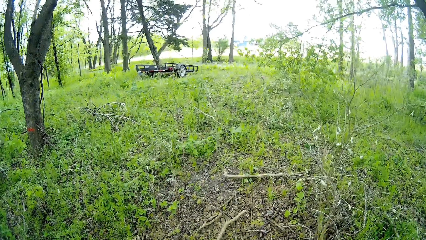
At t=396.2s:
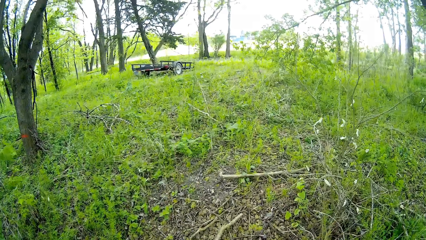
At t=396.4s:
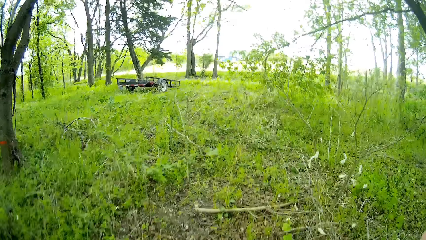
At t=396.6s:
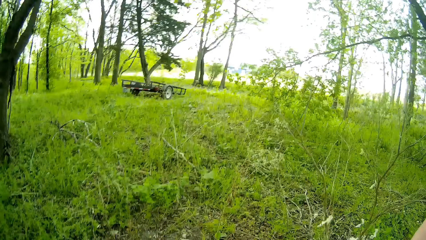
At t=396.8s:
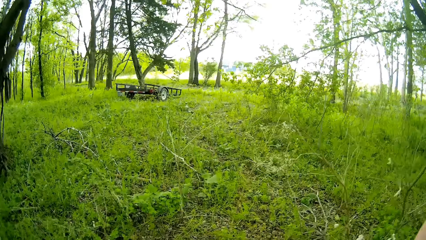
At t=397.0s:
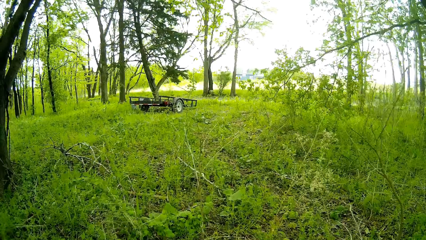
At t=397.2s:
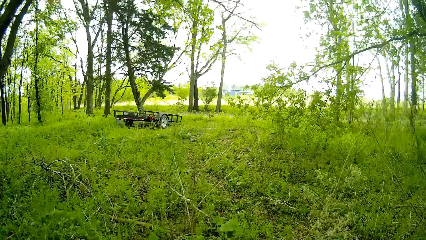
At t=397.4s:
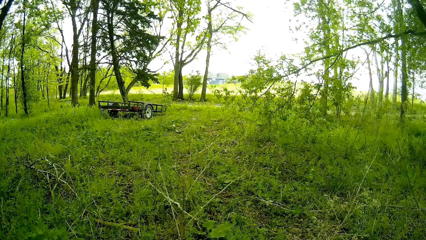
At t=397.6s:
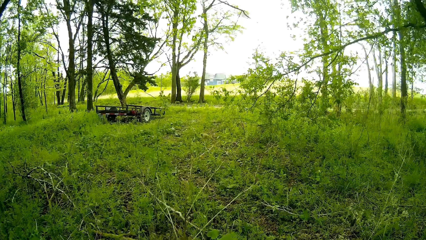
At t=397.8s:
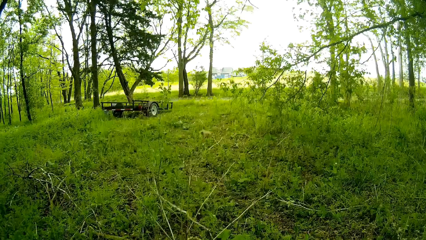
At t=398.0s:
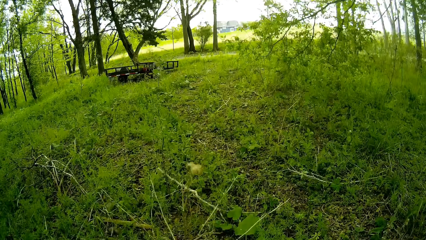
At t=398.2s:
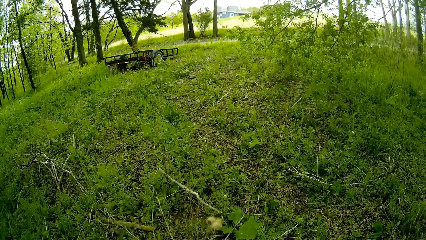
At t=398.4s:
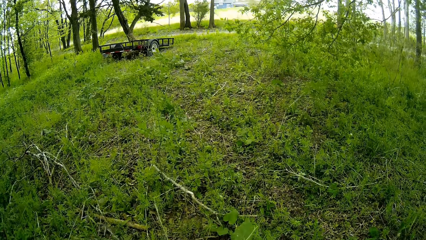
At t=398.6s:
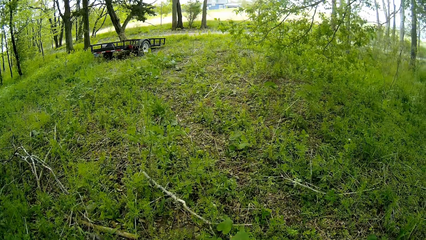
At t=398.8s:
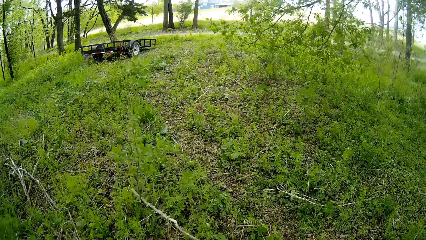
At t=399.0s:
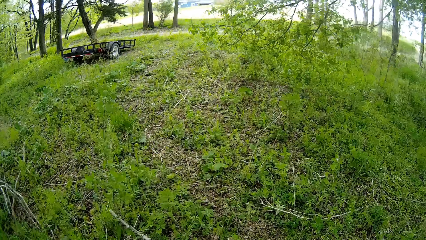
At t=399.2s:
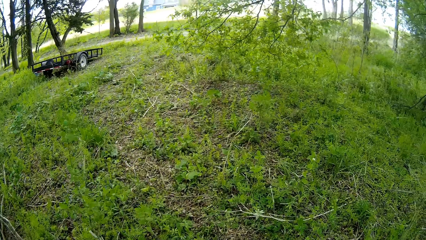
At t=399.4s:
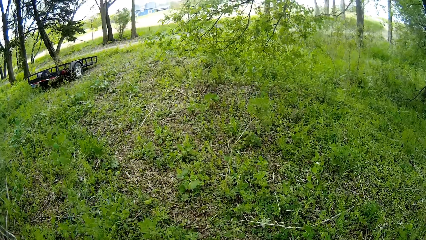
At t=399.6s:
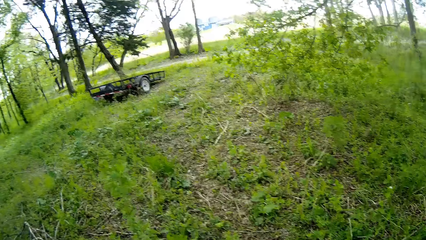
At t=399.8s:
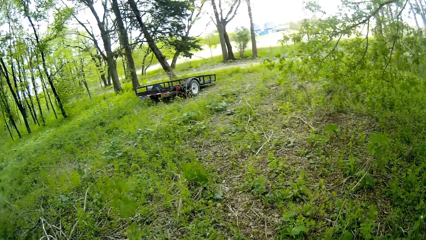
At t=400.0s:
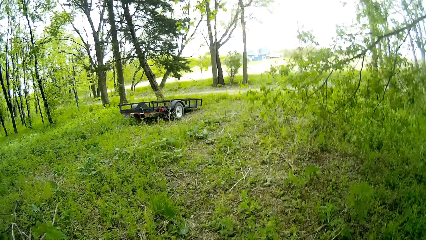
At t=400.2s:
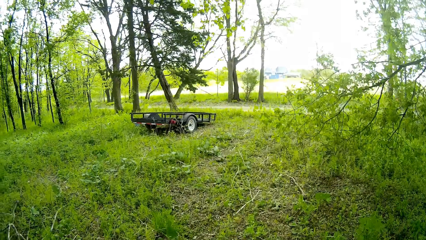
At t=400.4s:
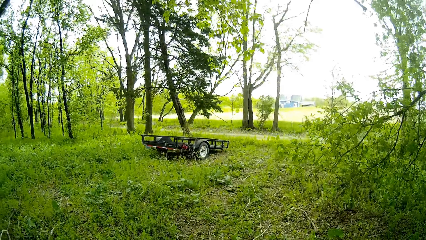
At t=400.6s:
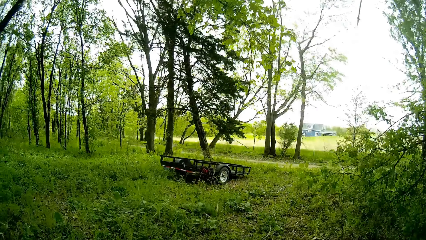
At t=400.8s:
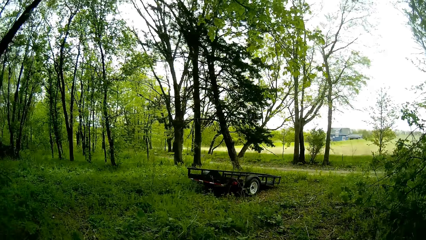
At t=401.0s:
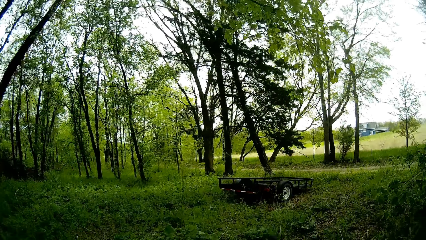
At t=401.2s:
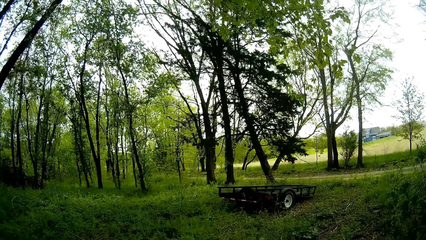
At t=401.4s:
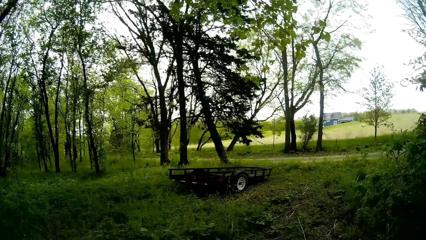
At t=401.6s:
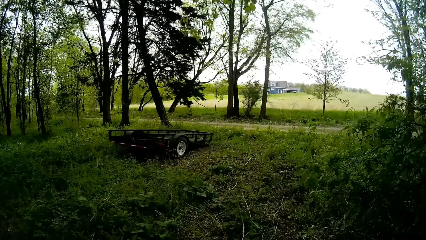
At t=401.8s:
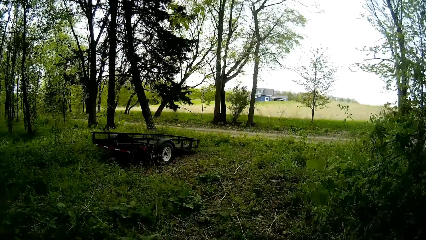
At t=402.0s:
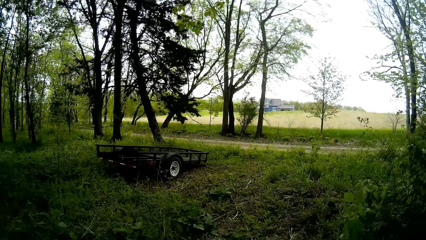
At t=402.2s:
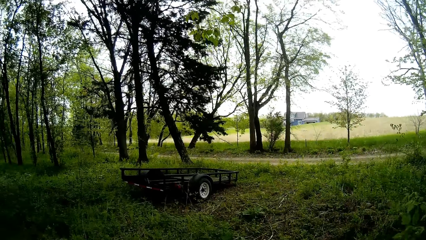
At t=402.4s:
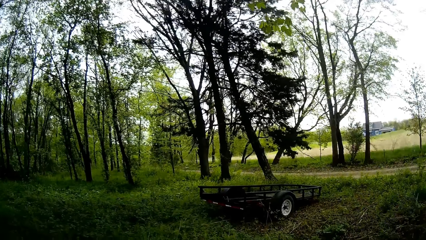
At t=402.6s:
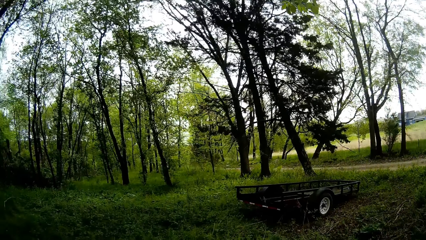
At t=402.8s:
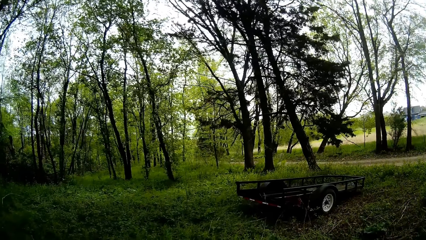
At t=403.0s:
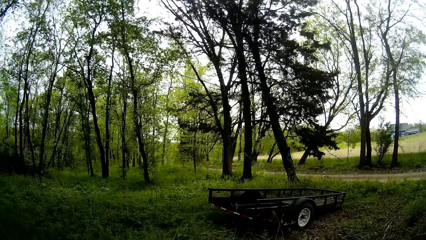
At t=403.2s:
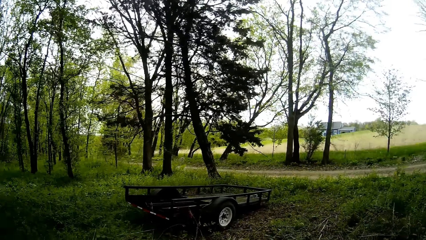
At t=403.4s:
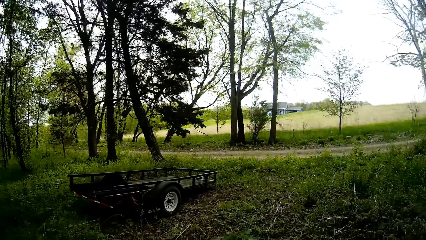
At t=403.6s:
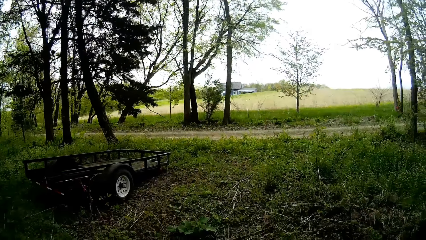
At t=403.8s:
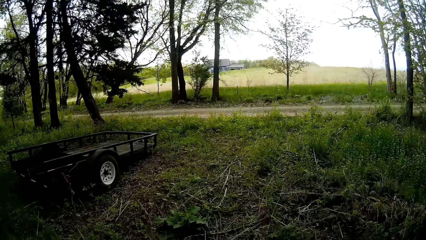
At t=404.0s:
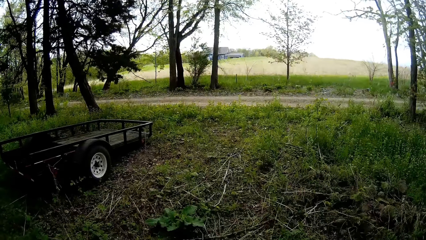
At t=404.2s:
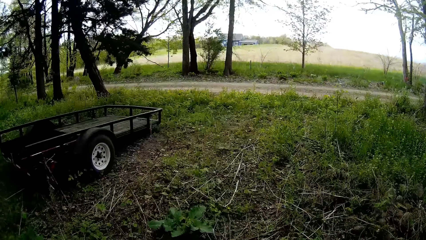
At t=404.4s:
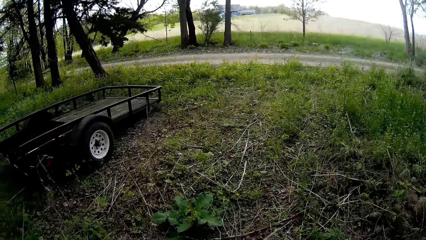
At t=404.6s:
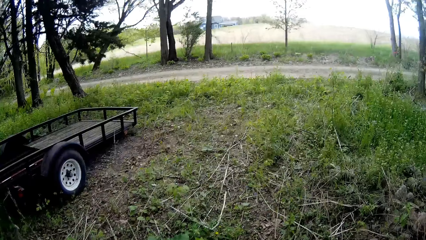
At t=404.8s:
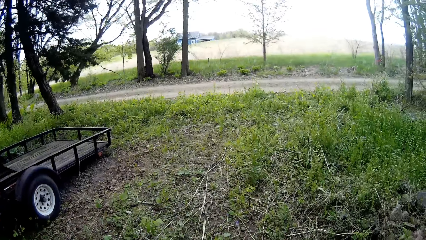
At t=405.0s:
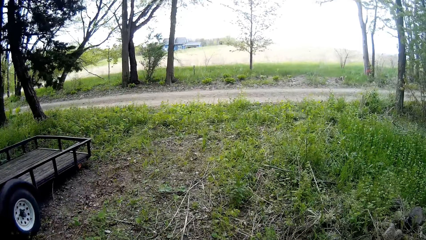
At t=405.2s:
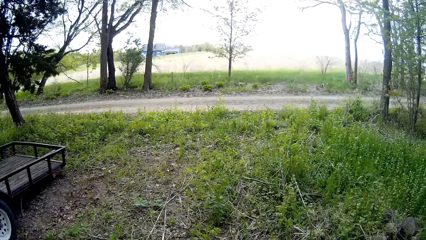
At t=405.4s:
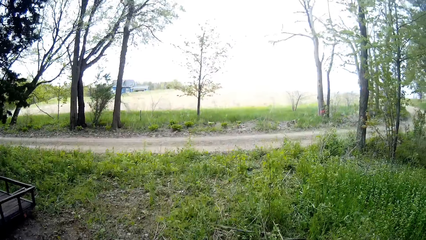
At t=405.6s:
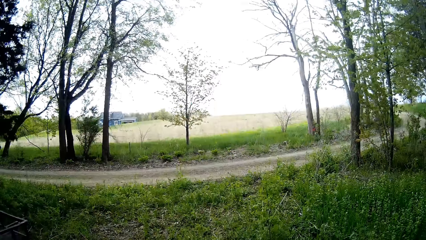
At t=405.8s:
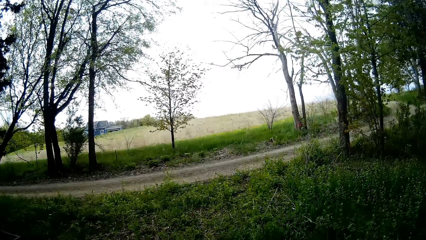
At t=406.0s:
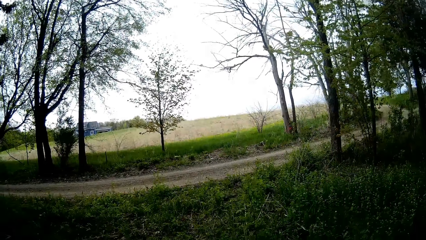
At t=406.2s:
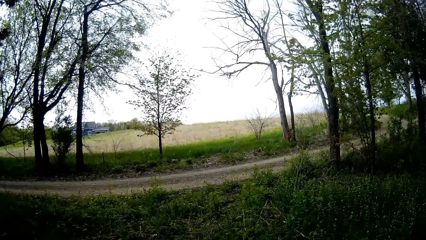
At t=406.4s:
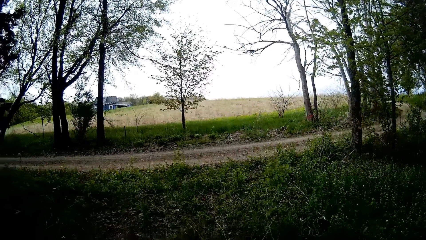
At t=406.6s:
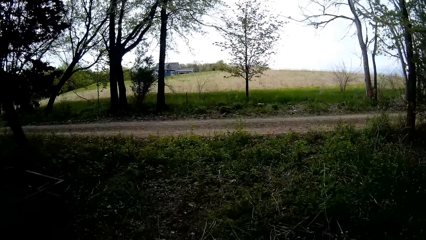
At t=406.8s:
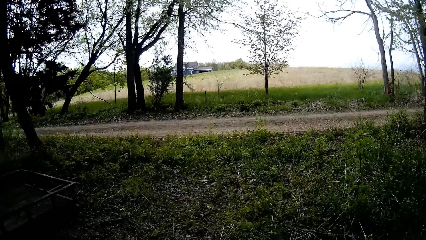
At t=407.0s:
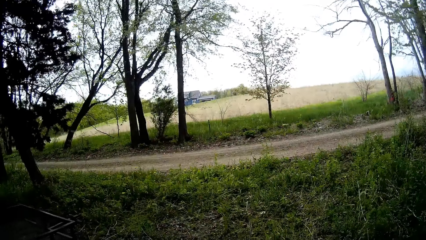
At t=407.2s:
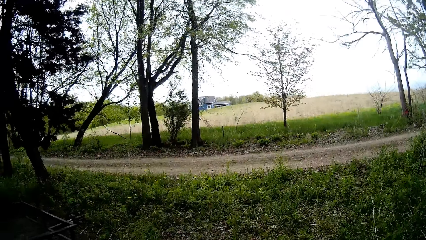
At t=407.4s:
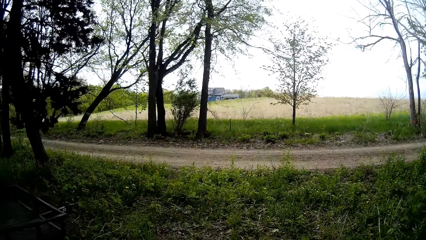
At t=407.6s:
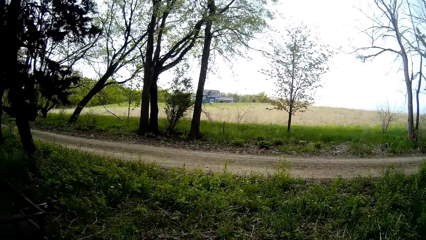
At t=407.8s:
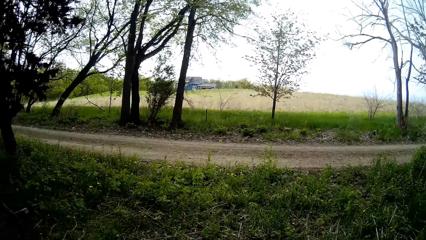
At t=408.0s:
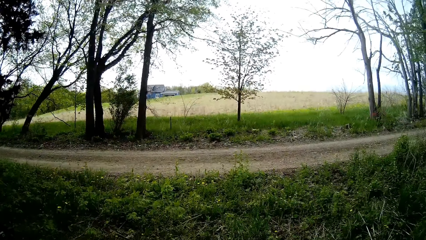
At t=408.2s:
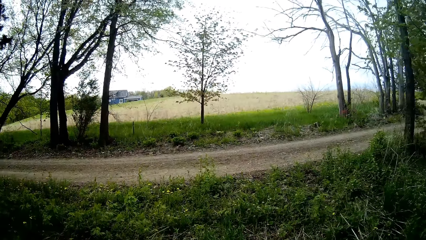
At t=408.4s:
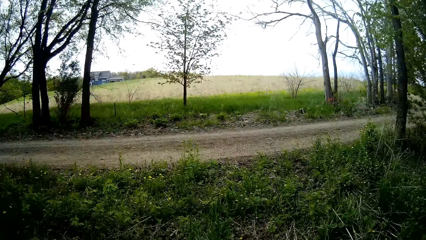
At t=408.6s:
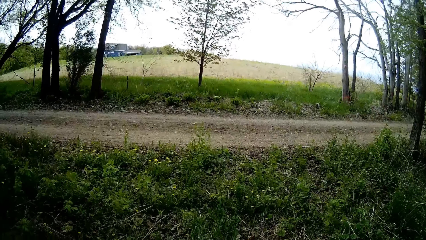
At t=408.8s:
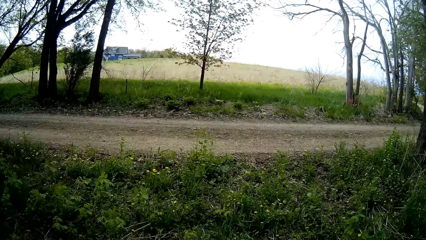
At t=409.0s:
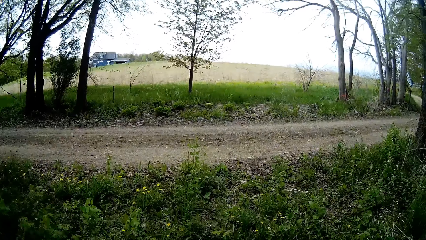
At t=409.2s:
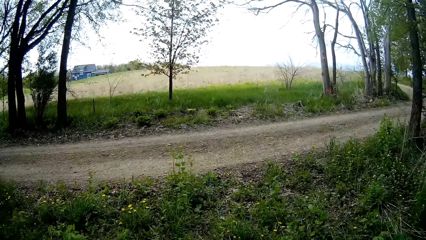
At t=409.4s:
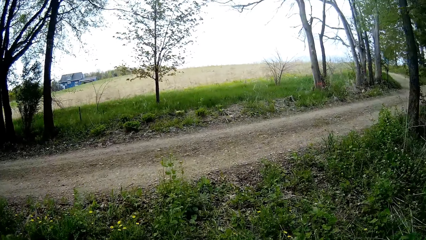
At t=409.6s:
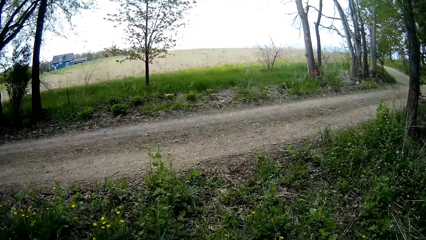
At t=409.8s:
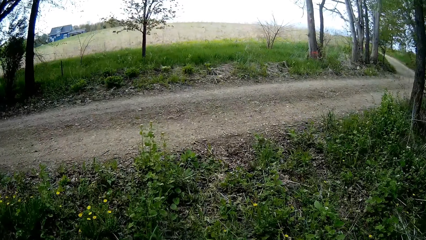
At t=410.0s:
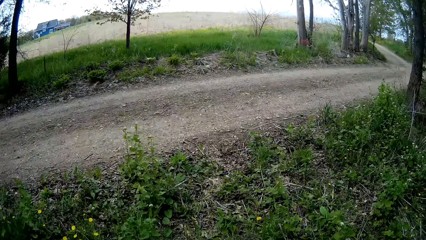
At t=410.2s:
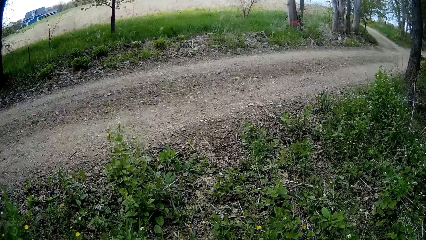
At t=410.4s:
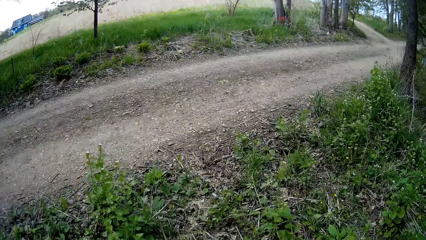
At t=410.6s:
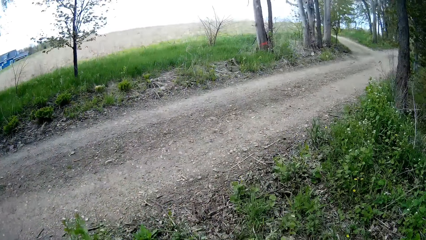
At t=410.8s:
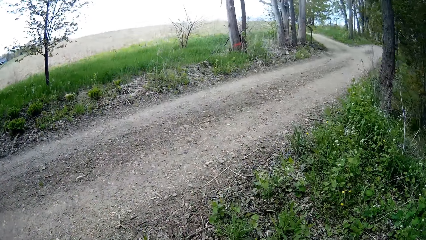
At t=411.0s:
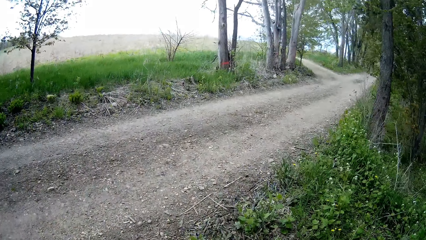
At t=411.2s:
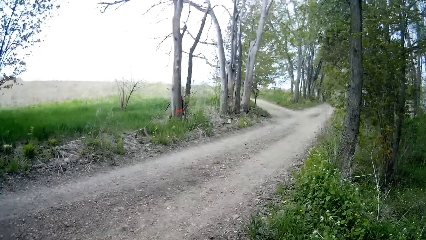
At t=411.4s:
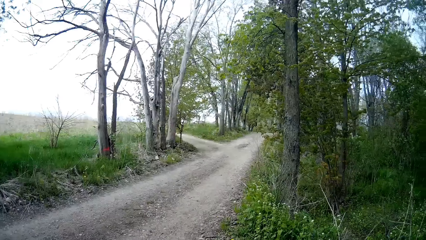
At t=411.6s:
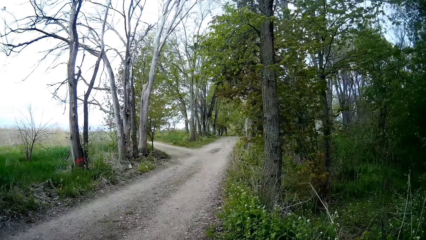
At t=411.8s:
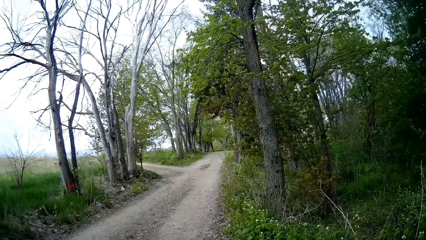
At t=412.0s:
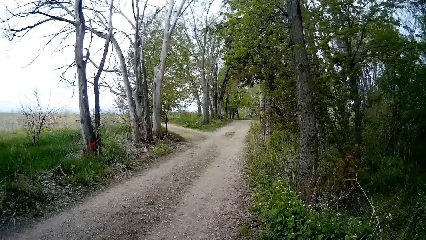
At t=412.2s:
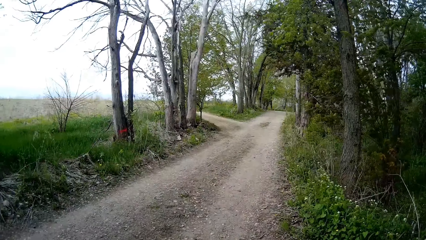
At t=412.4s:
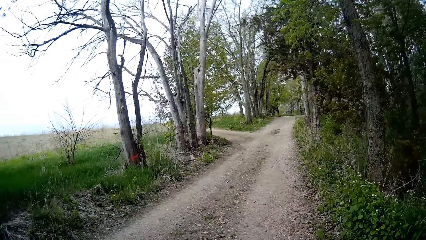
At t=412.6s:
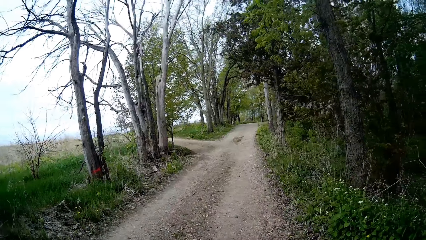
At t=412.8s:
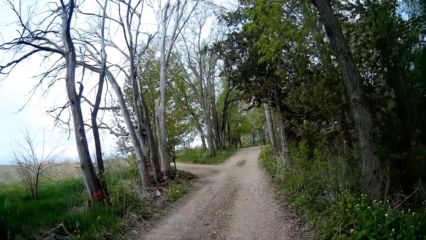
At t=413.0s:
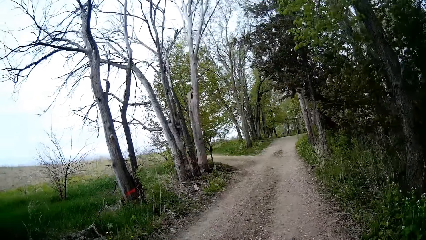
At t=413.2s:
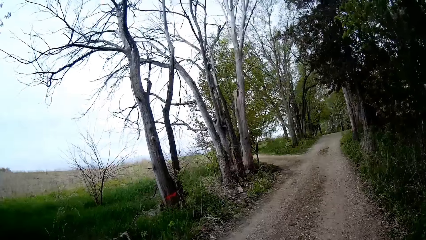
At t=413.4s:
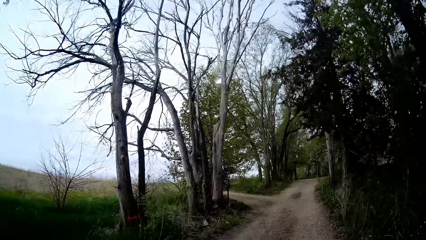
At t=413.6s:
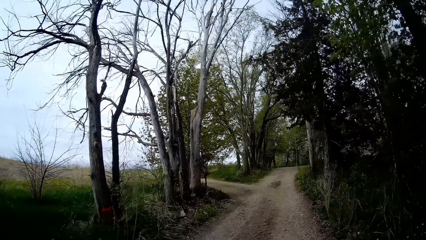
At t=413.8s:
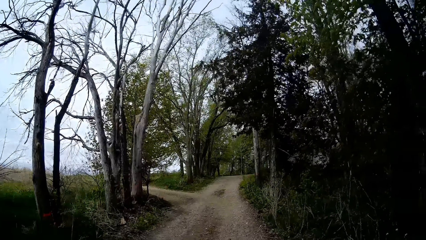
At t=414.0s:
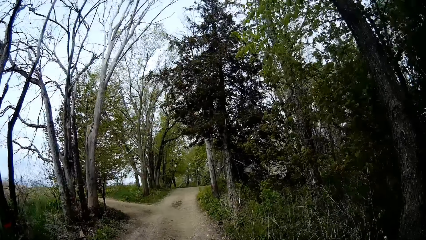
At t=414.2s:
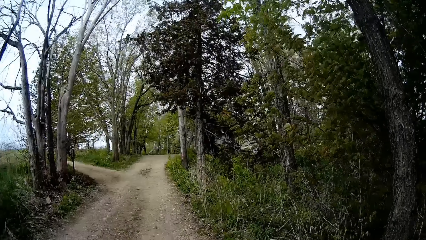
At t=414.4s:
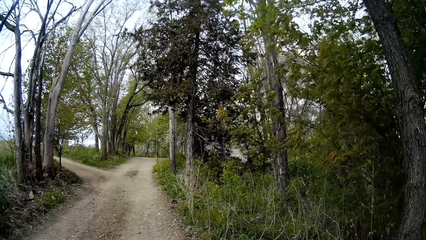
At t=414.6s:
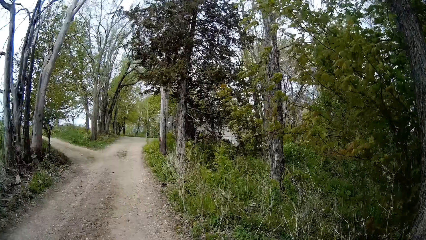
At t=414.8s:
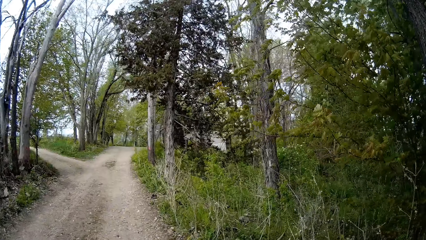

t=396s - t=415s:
The camera wearer walks out of the woods. They walk back to the house. They walk to the right.
